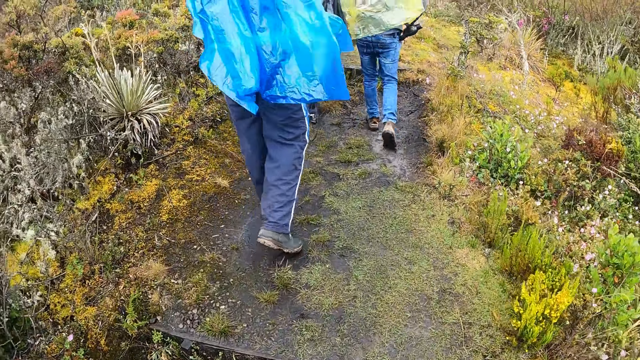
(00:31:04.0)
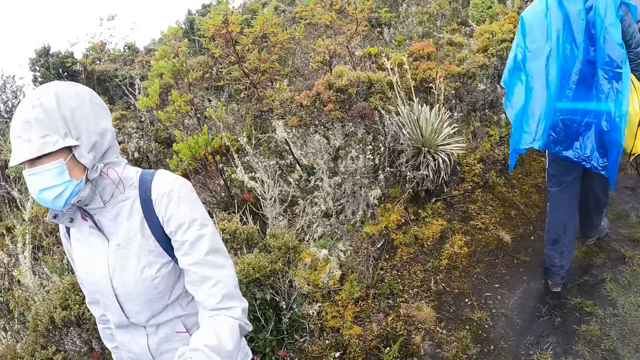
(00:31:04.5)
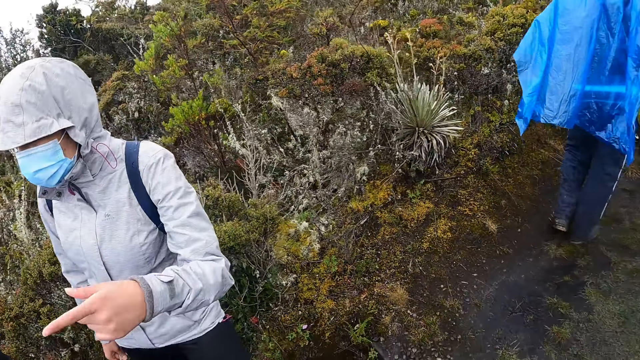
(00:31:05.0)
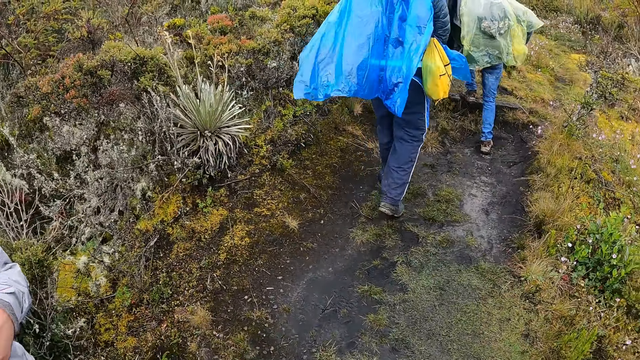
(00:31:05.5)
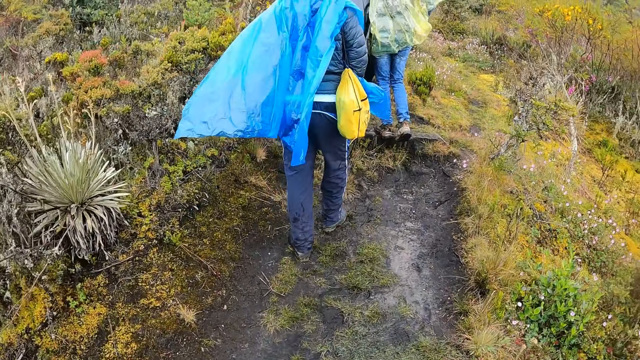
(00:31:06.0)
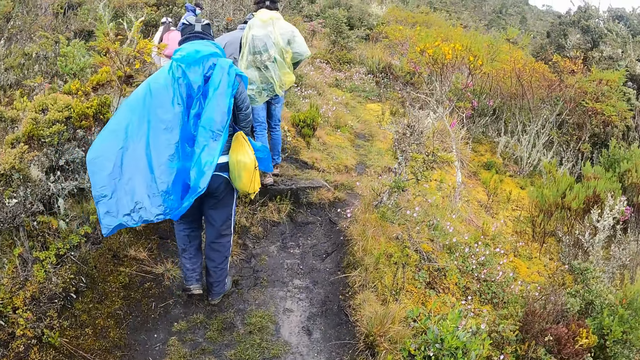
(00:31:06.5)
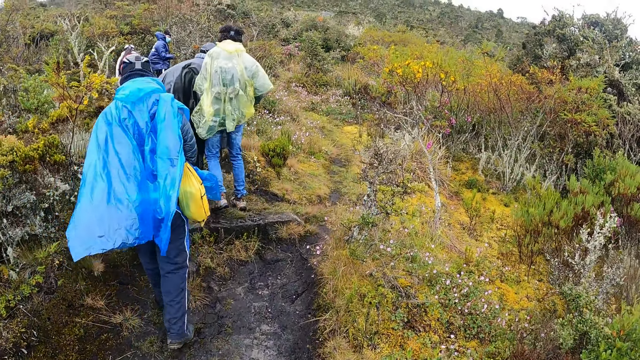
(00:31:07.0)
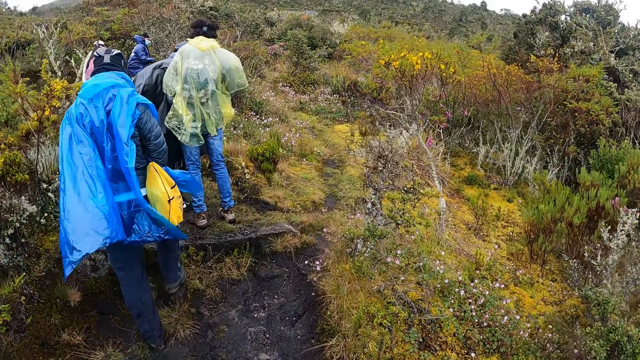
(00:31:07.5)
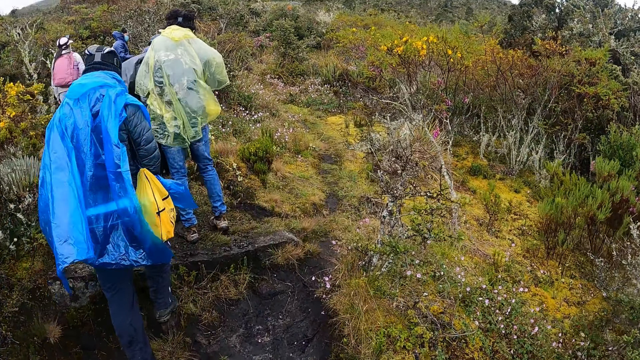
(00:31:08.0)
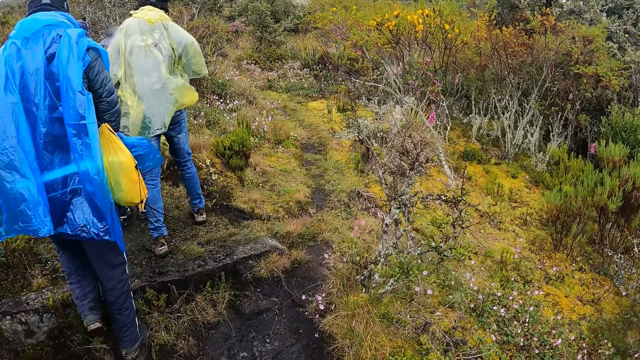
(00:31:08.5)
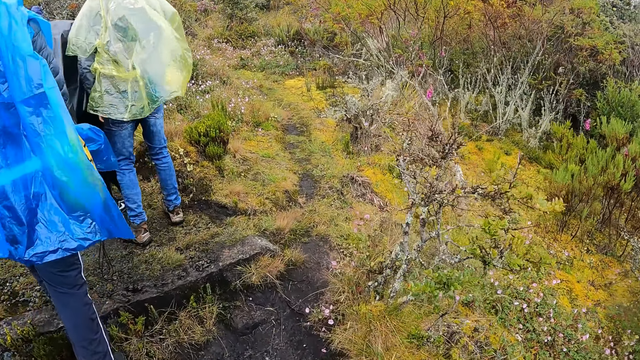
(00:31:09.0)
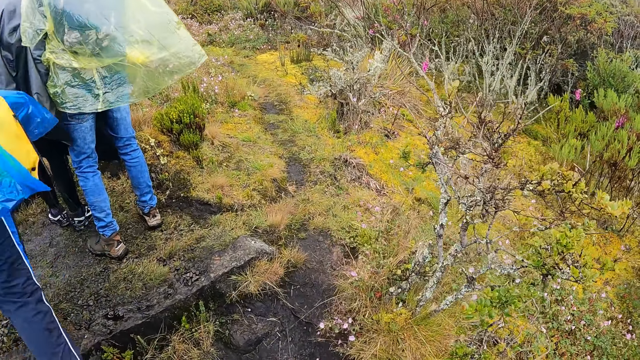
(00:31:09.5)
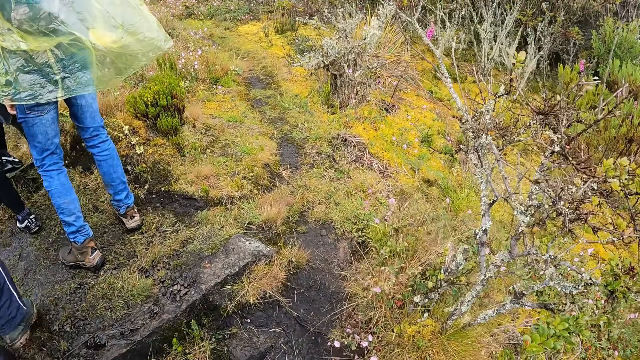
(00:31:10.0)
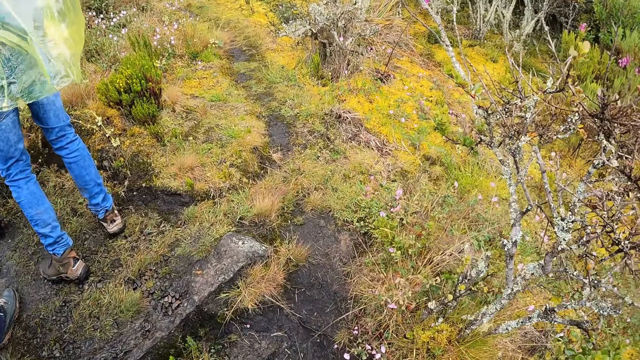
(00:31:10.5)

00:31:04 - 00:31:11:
The camera wearer walks up the stairs. They converse with a woman.

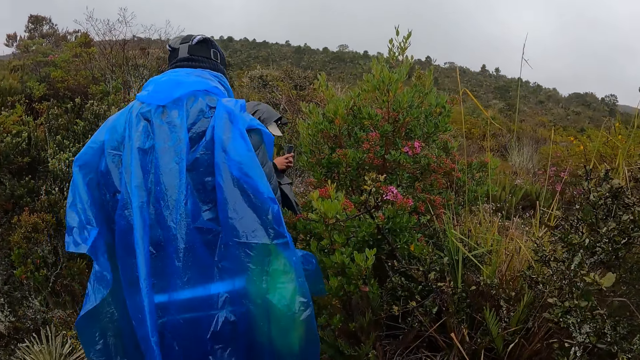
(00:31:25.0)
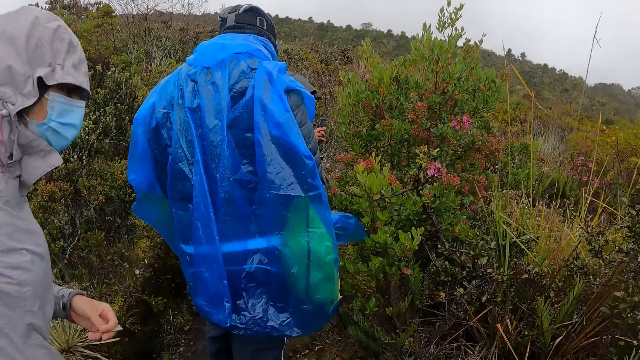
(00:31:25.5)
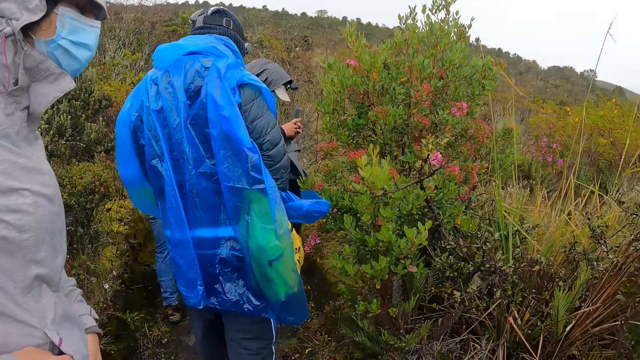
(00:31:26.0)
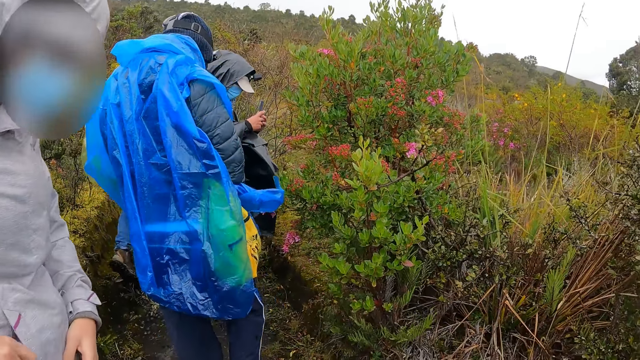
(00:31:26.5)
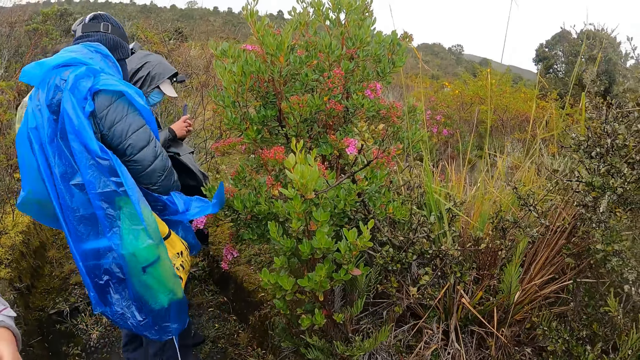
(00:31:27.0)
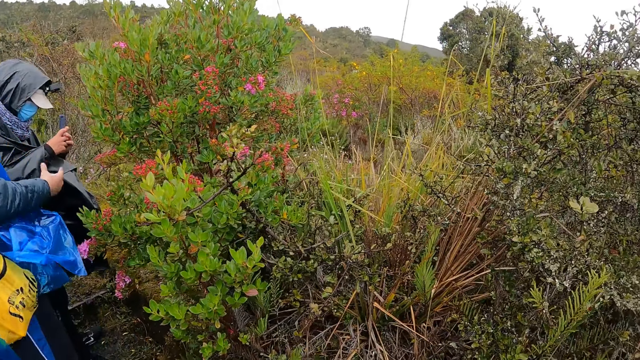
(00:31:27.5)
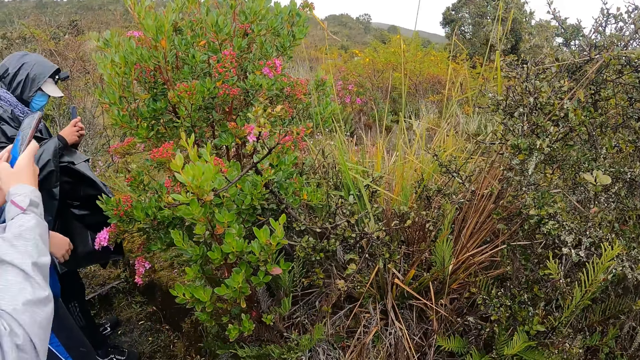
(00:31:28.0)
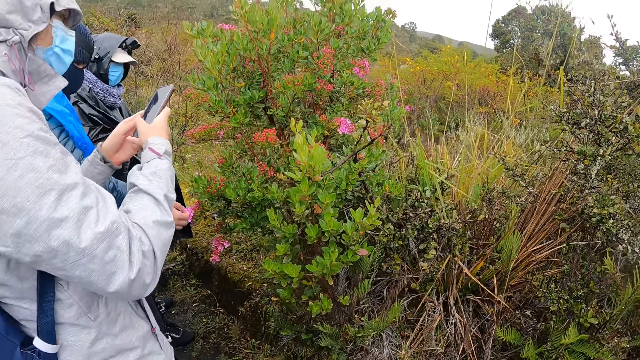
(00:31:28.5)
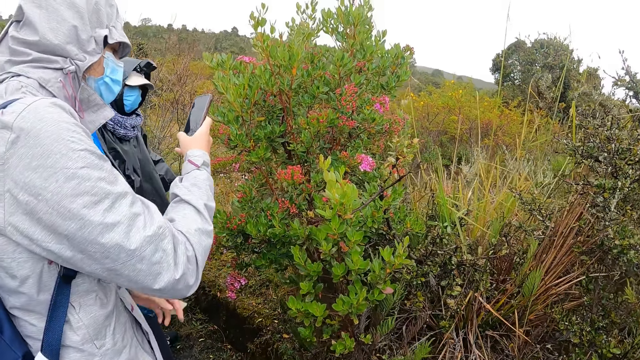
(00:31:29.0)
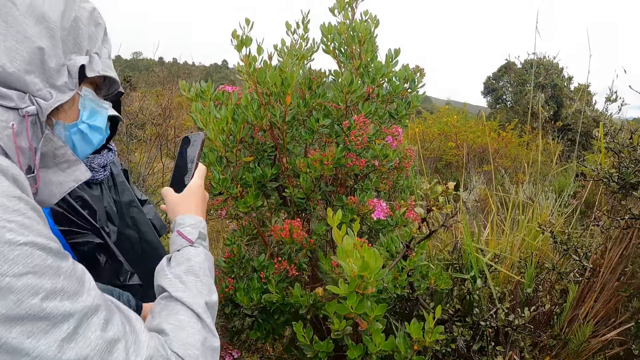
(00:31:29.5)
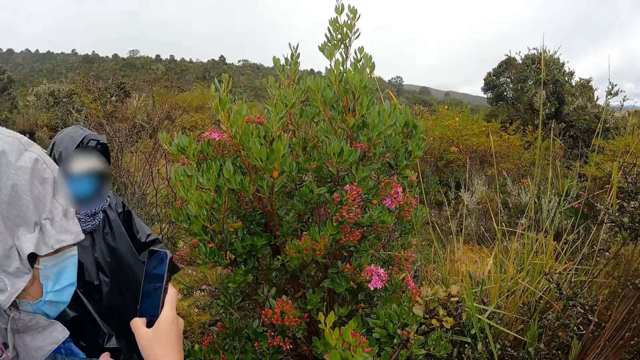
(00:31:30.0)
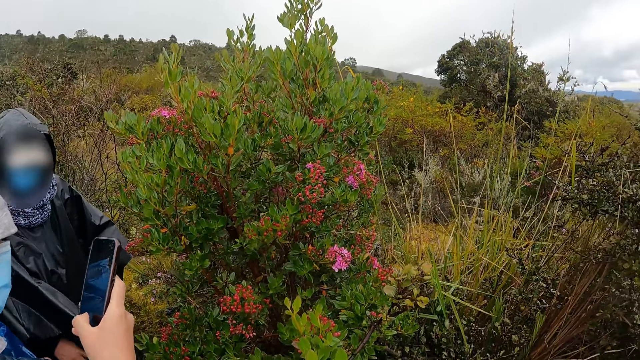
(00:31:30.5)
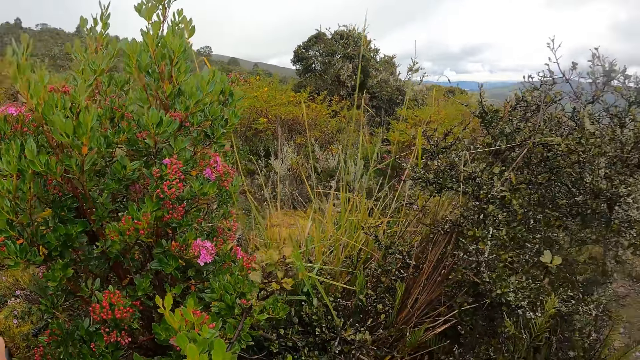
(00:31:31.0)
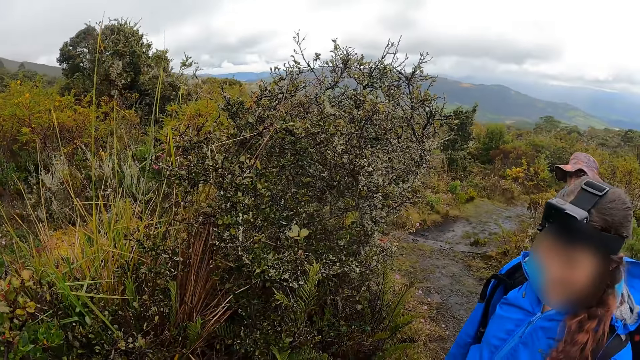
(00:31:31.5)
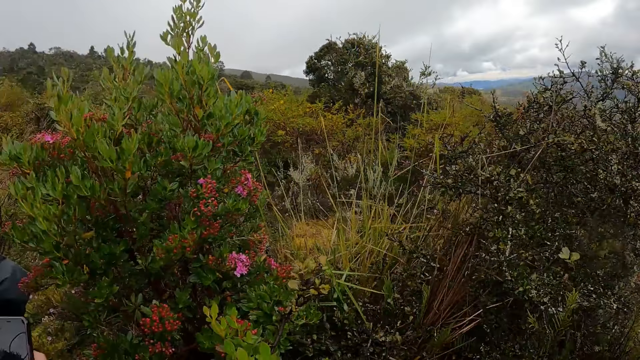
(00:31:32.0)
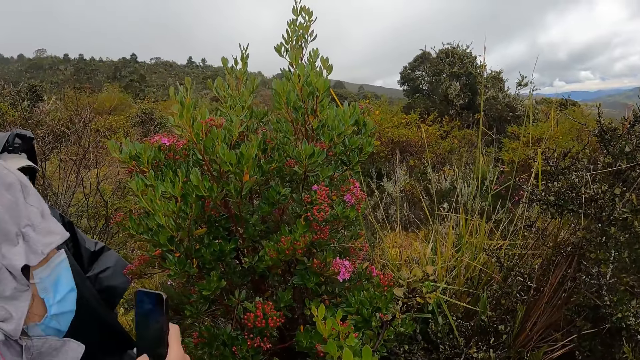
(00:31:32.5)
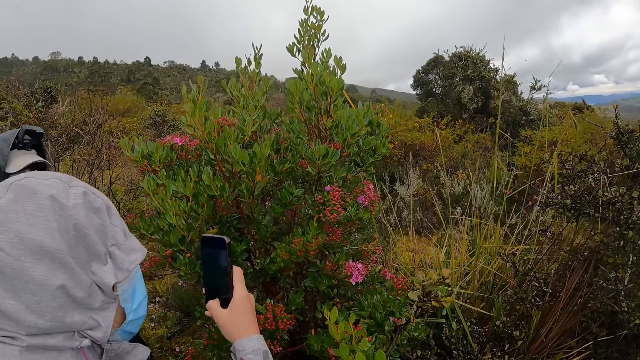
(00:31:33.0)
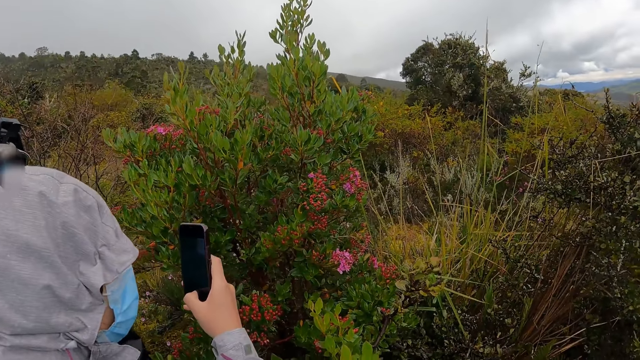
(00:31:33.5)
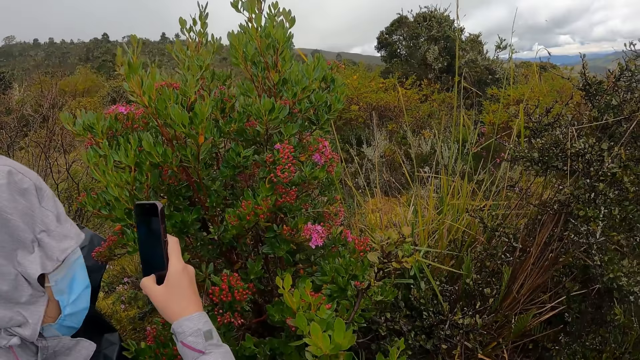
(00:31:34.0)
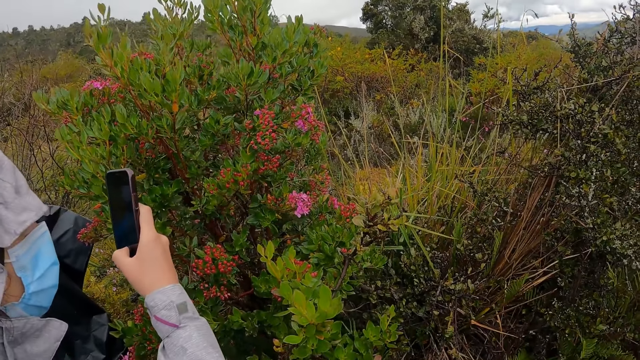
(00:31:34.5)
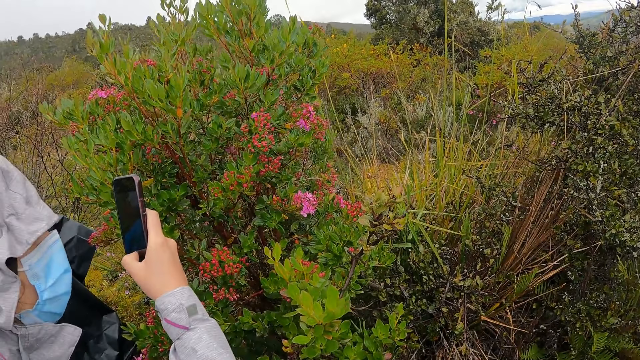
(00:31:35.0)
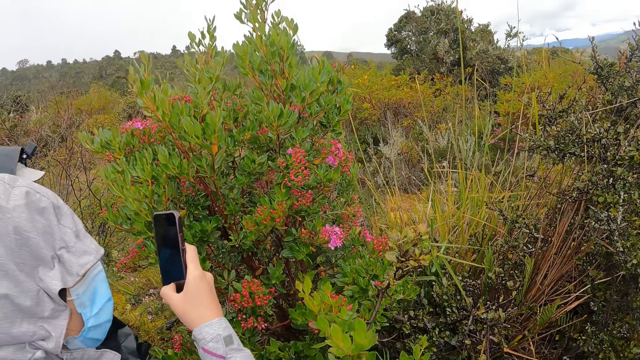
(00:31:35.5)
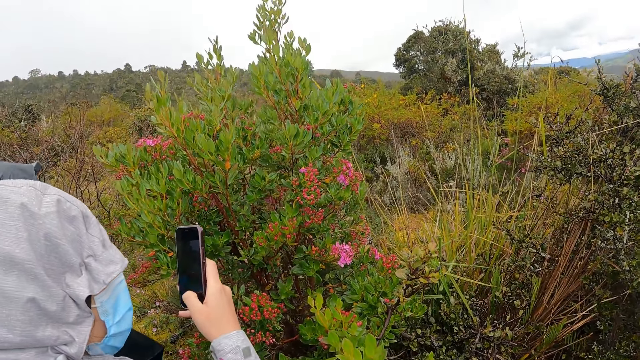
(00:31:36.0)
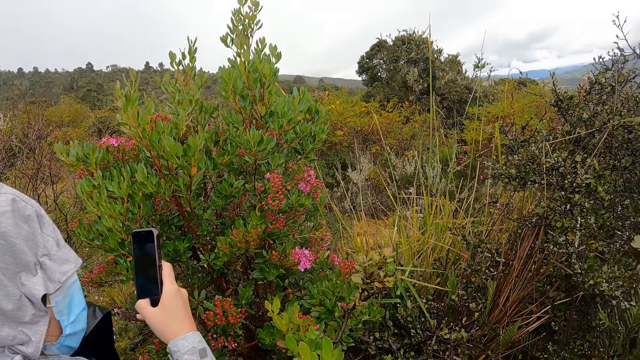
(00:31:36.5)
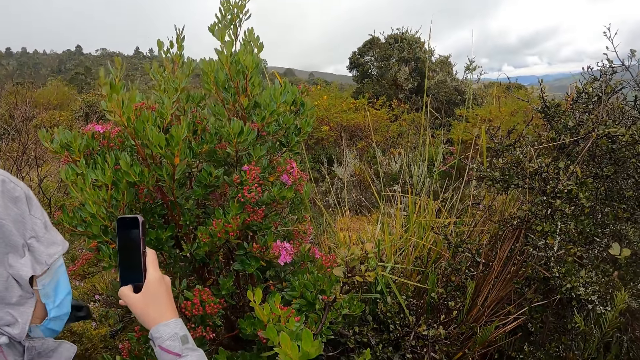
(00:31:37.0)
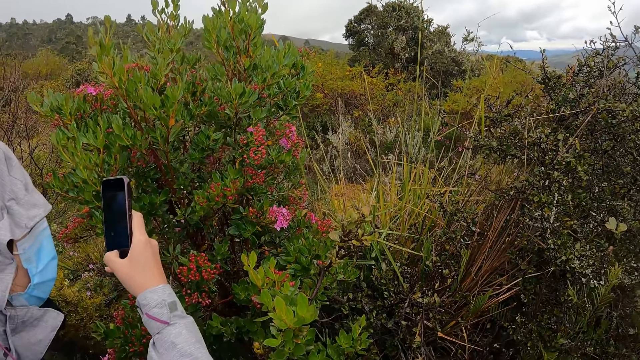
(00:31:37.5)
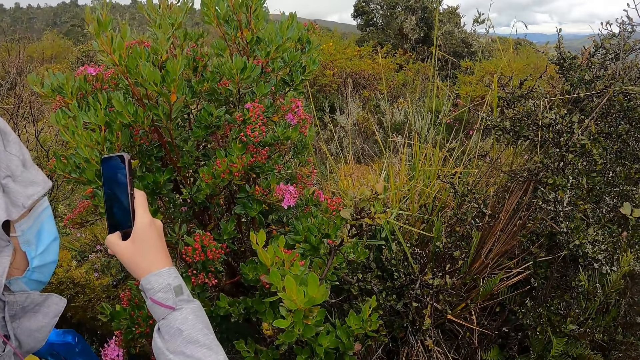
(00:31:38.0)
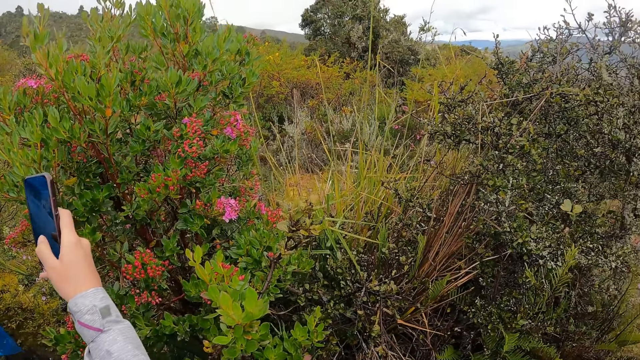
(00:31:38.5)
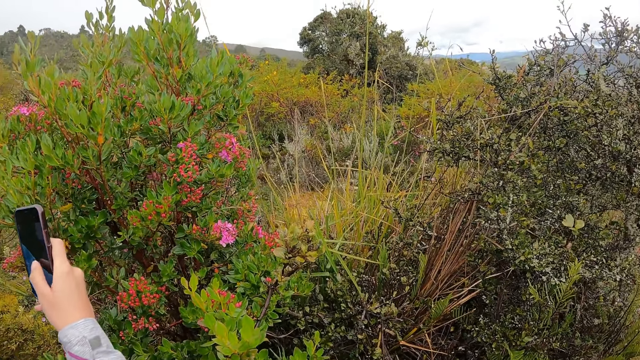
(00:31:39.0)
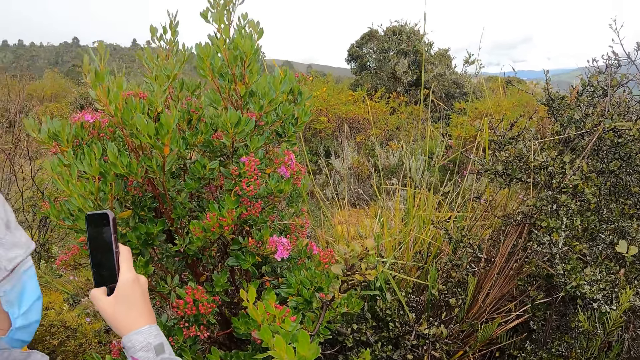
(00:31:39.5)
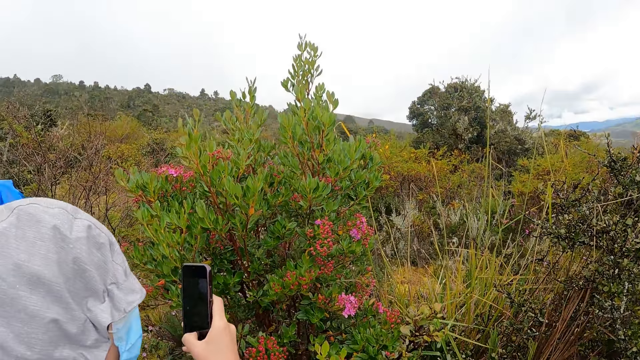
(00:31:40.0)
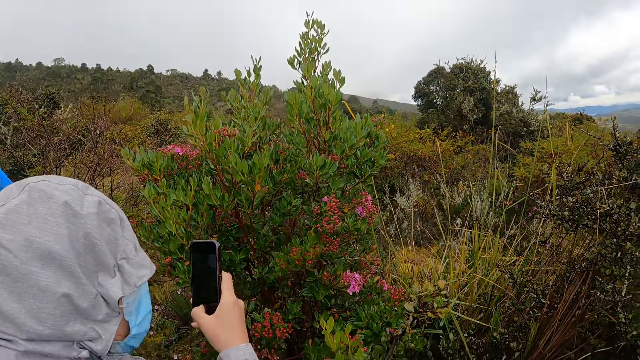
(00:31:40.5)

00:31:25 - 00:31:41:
The woman searches through her pocket with her right hand. The woman takes pictures with a phone in her right hand. The camera wearer looks at the shrubs.
